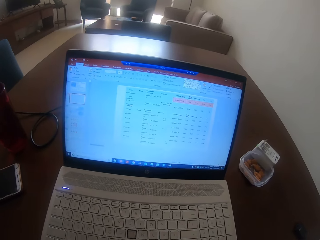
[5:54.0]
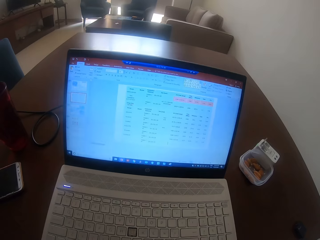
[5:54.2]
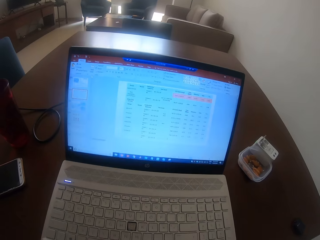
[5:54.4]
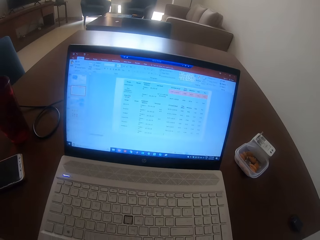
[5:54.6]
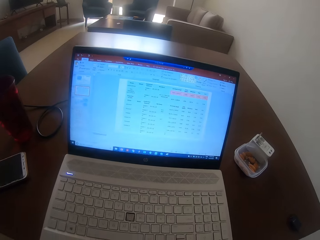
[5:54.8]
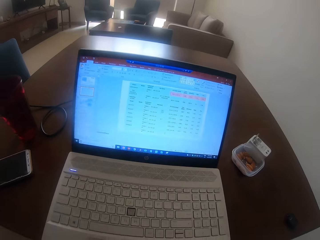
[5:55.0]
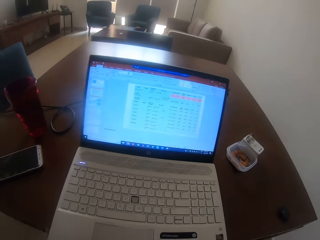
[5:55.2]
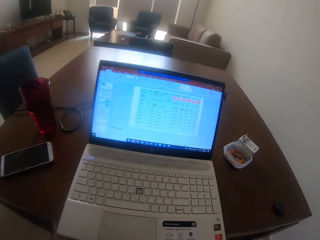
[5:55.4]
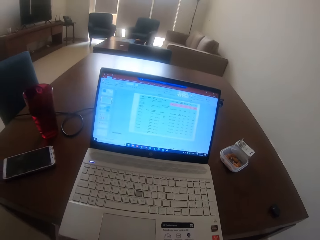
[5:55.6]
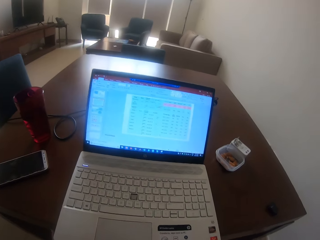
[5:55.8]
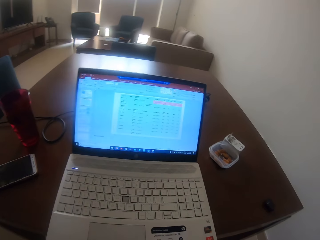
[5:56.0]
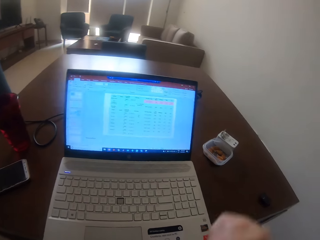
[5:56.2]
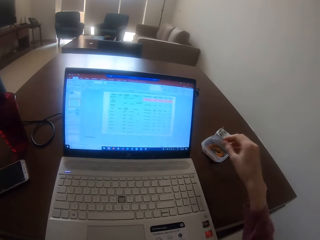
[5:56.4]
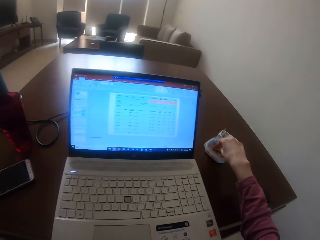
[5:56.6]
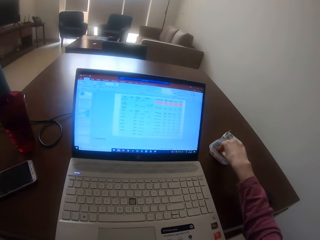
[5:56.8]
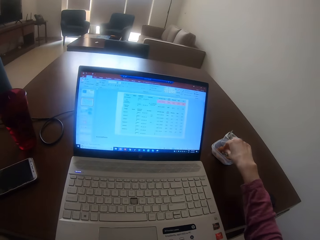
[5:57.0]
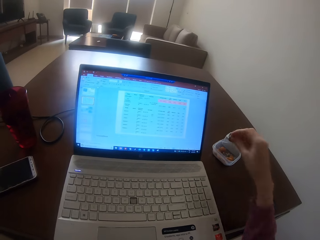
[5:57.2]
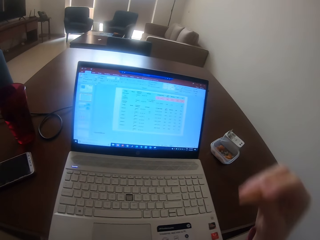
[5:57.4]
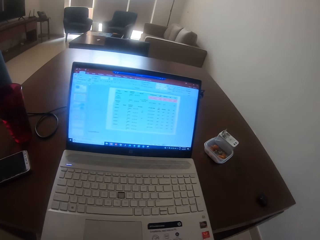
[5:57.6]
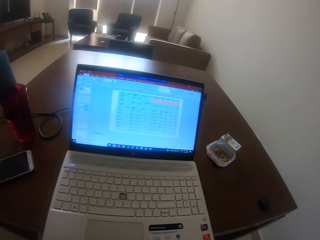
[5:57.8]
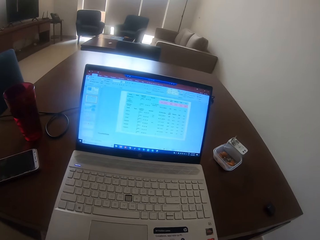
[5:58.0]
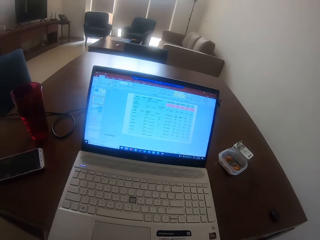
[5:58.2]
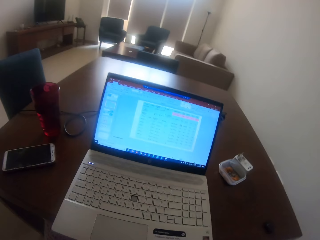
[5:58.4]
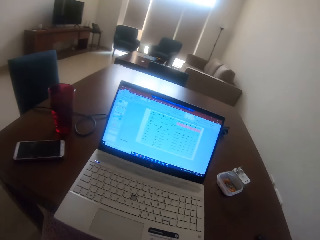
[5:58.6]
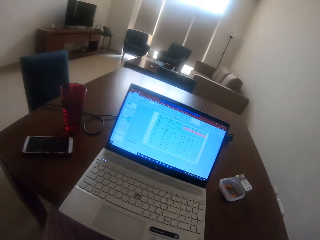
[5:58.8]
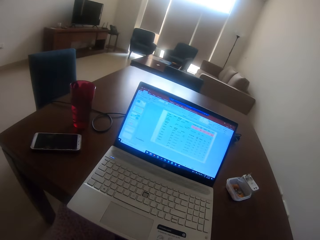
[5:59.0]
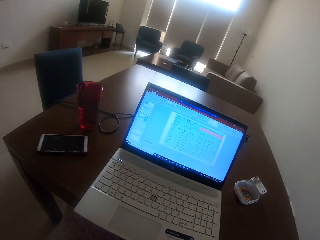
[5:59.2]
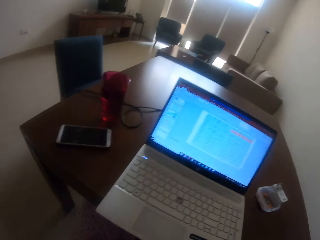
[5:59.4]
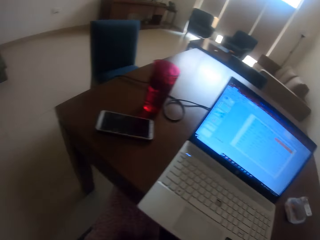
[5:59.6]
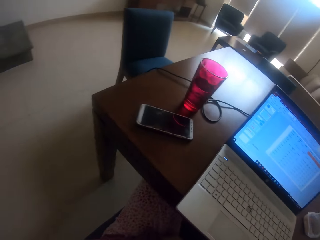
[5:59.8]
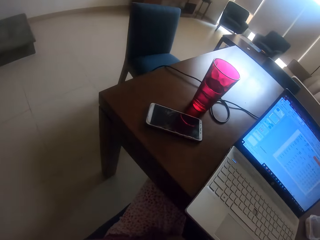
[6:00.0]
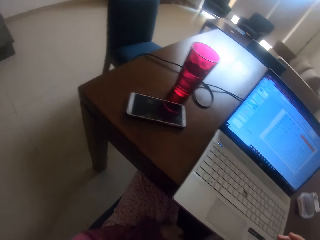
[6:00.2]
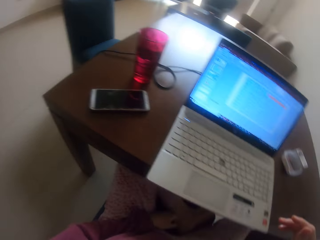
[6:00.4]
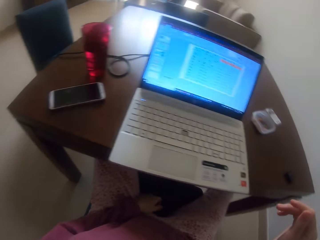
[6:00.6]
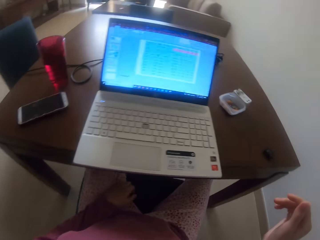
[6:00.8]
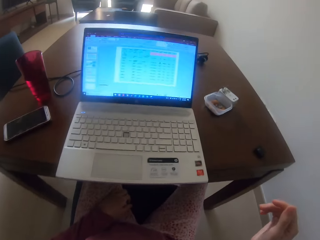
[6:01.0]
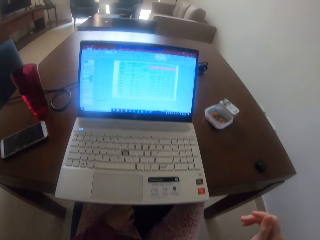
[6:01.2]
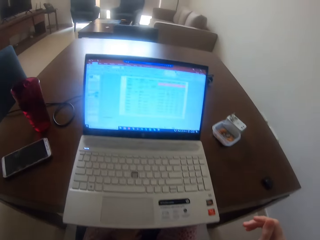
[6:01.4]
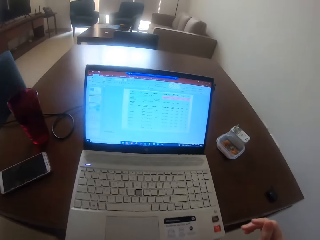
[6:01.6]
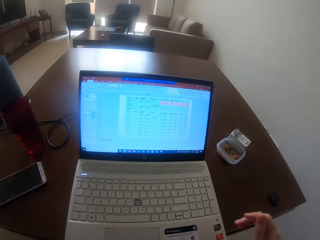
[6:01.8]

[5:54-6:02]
The camera wearer picks up the peanut or nut from the container. He puts the peanut in the mouth and eats the nut. He moves his hands.

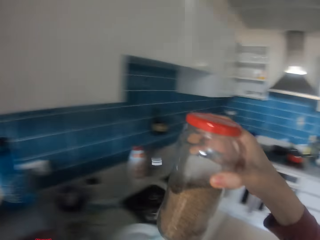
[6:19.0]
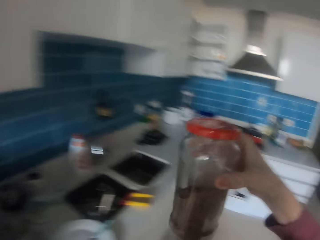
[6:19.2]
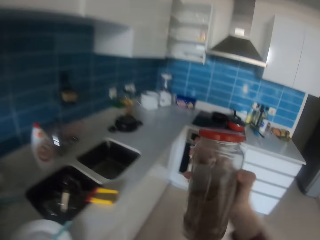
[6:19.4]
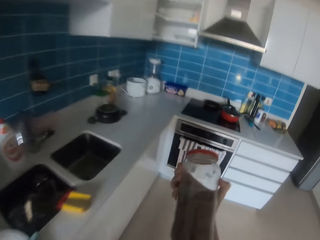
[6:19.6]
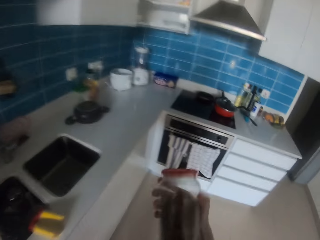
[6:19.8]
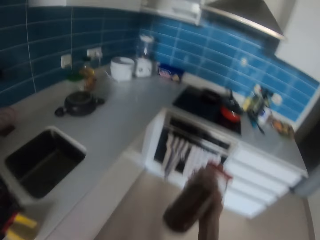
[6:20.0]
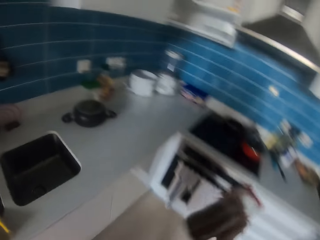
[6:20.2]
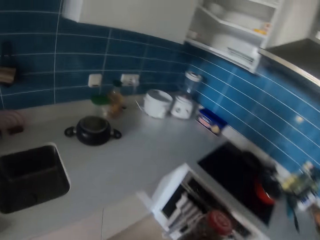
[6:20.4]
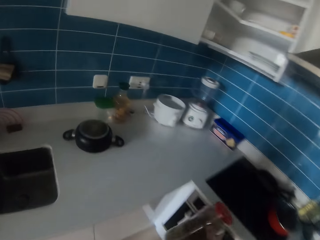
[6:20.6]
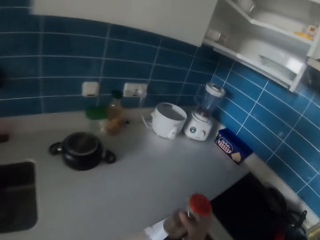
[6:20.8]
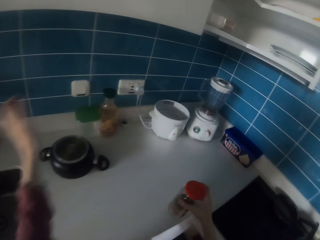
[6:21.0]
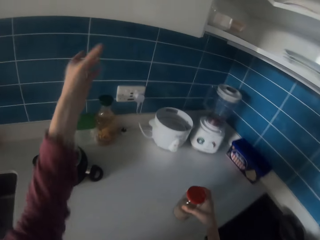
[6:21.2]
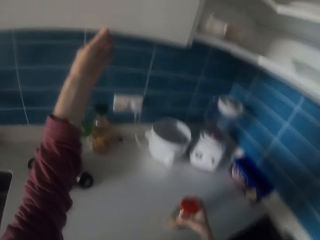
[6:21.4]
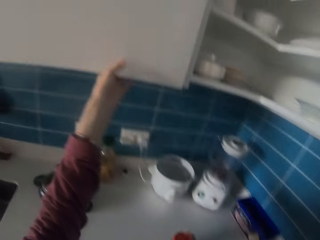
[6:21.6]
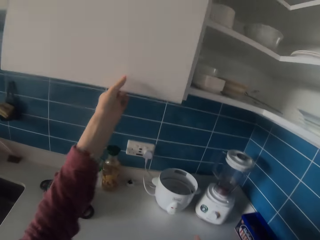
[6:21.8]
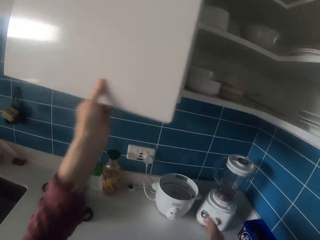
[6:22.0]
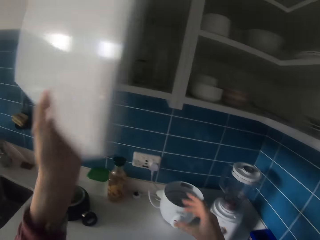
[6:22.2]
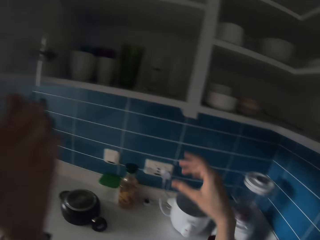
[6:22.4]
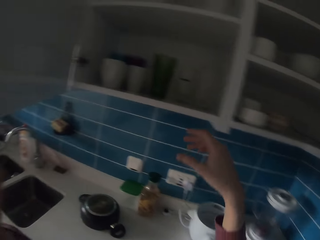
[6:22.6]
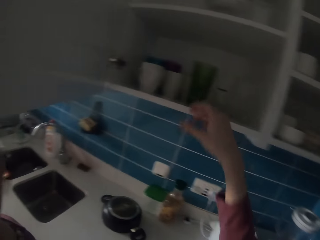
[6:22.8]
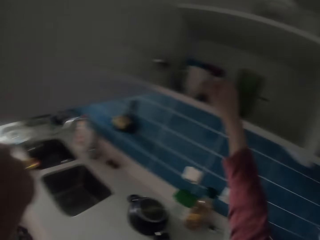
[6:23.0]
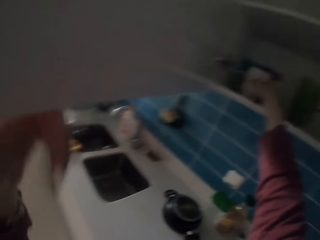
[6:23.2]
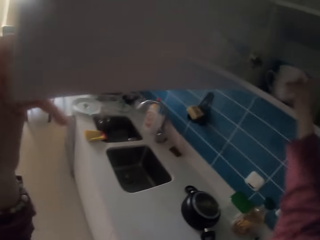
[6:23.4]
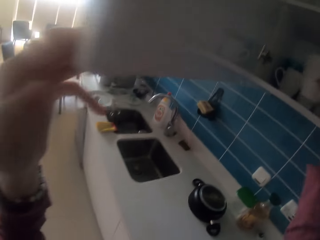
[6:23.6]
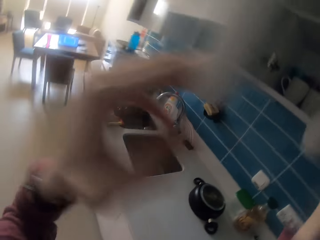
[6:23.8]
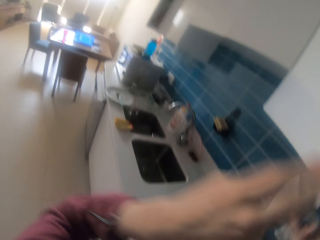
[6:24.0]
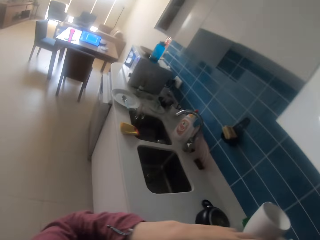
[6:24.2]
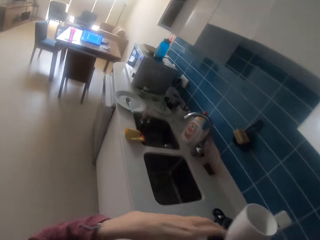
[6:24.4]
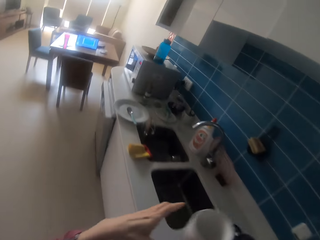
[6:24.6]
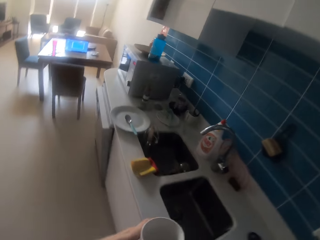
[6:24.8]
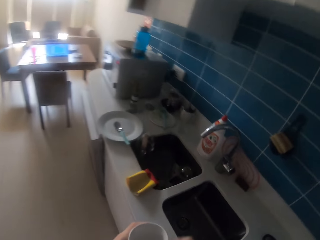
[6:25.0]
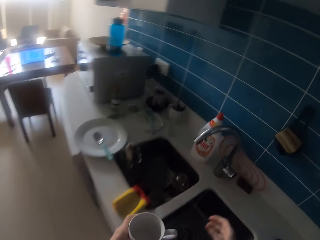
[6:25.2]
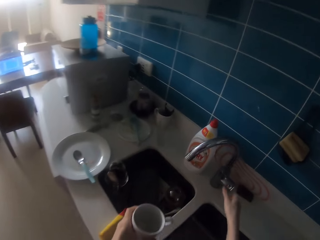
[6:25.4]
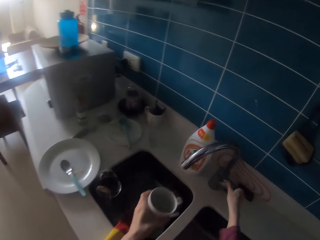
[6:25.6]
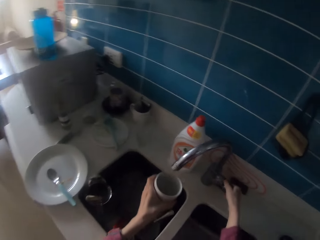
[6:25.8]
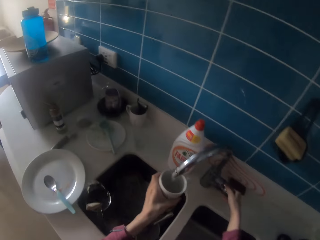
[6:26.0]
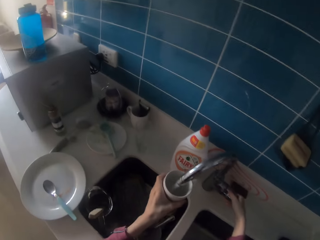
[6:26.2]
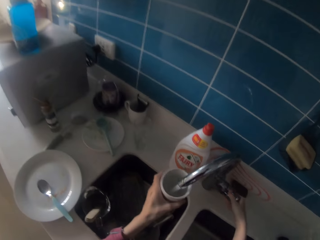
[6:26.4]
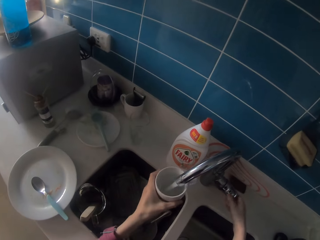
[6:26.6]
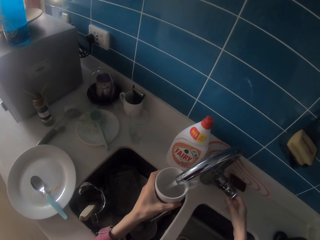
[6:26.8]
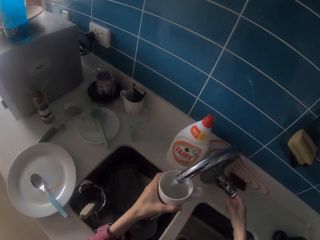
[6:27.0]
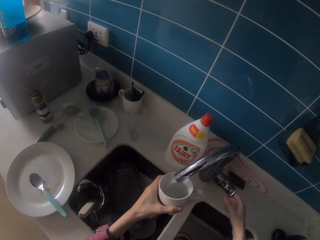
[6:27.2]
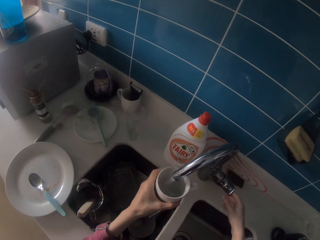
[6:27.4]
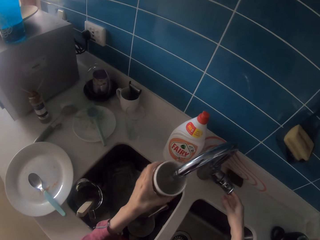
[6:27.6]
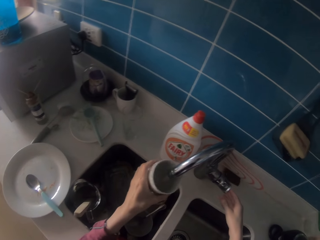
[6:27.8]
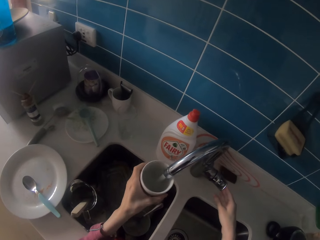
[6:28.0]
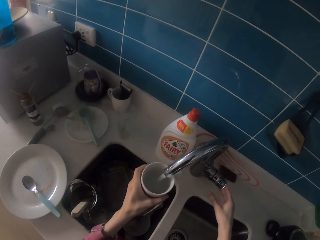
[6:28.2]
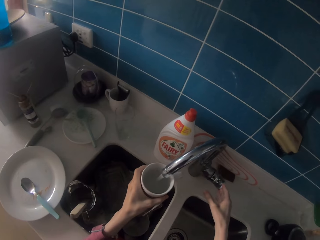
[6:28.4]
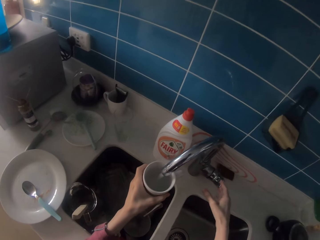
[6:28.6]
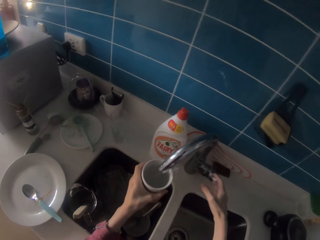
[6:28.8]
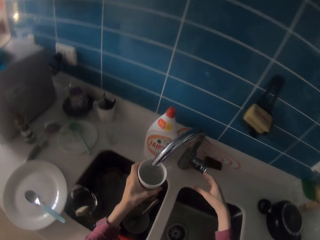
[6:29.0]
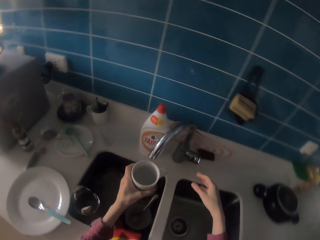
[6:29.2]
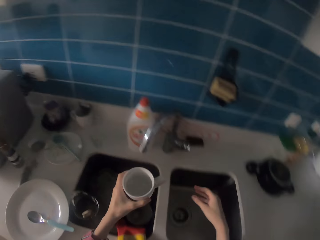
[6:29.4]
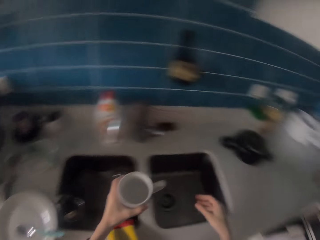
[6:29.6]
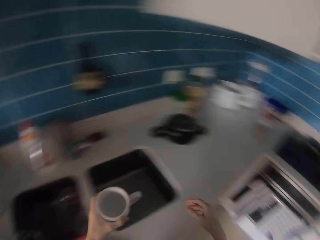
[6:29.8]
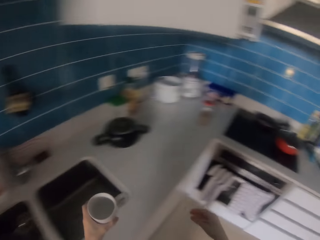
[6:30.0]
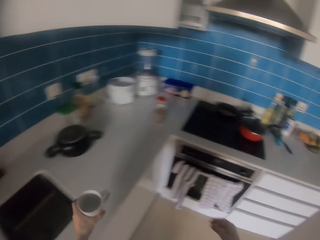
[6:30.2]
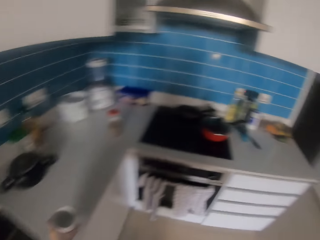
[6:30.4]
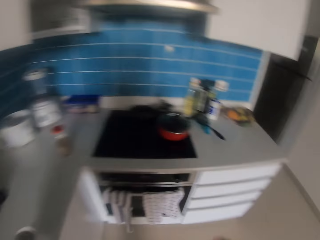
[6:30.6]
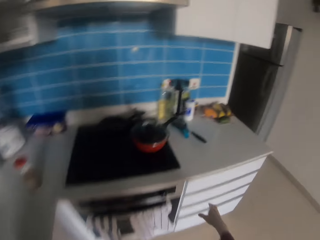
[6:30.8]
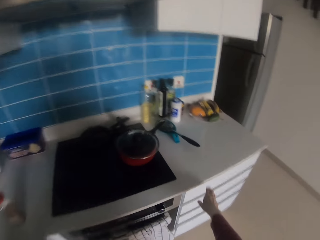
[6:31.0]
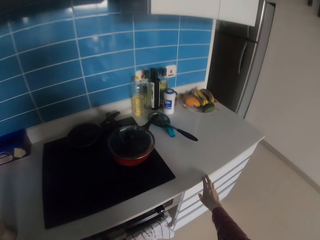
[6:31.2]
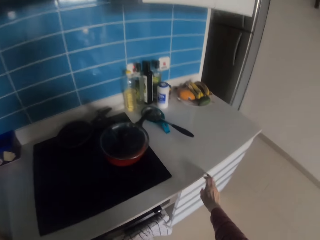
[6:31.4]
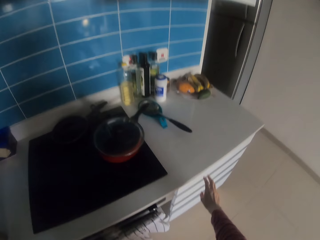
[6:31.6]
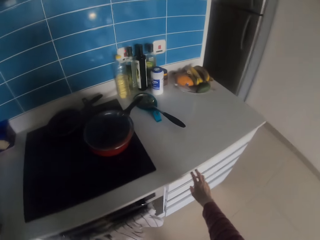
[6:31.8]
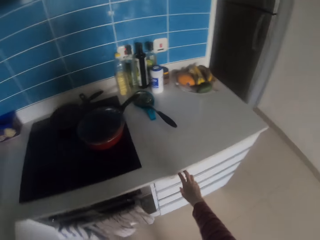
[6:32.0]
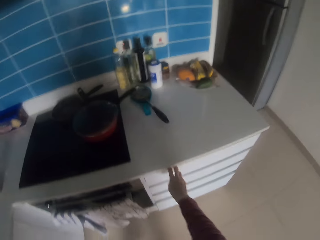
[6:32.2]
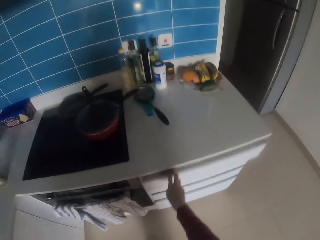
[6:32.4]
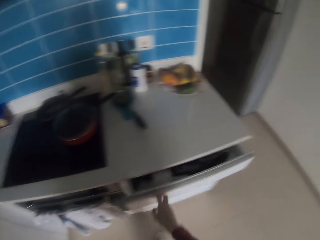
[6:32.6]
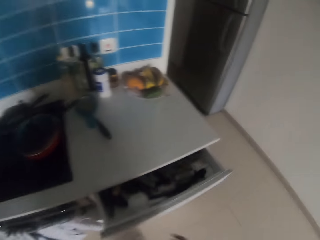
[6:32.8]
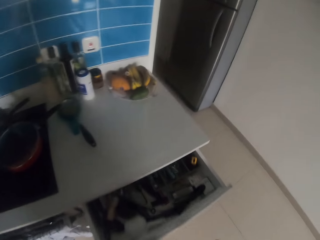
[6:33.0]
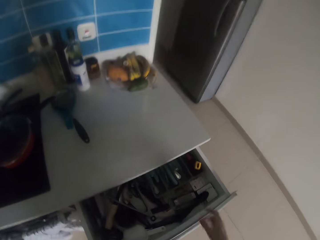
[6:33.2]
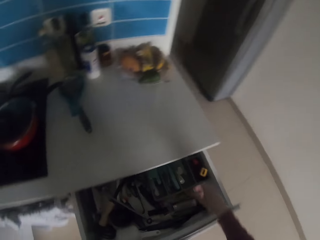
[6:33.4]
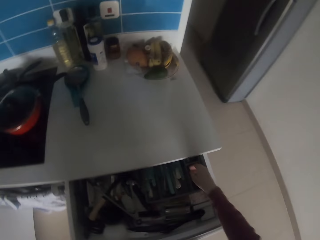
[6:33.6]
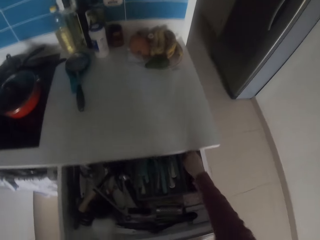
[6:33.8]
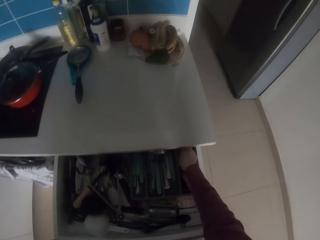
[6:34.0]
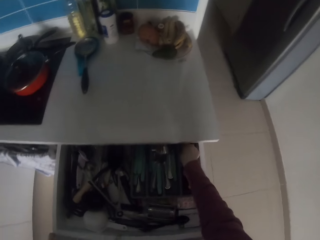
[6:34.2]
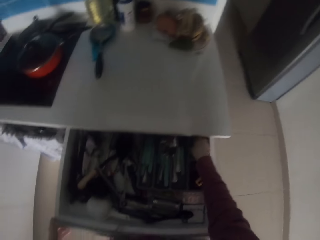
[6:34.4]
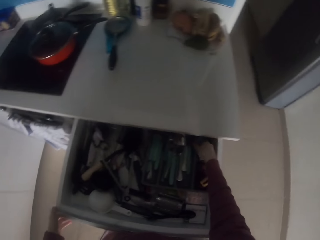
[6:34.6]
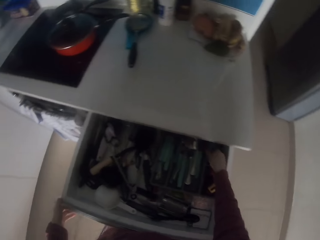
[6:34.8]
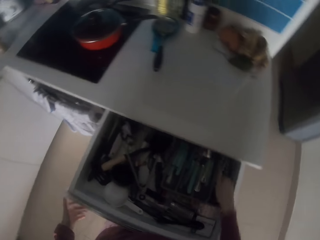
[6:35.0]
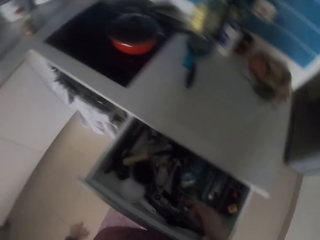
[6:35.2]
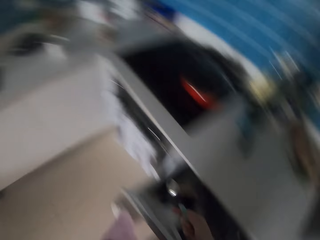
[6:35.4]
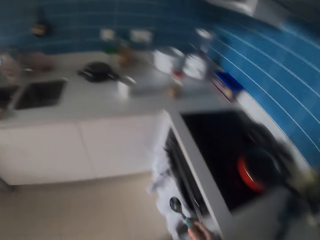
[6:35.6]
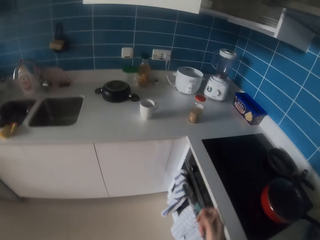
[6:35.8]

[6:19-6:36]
The camera wearer walks away from the cabinet. They shake the container, put down the container, and open the cabinet. They pick up a cup and close the cabinet. They open the tap and fetch water into the cup. They close the tap and walk away from the tap. They open the drawer and pick up a spoon.
